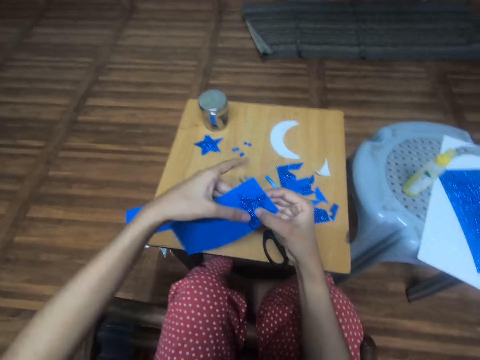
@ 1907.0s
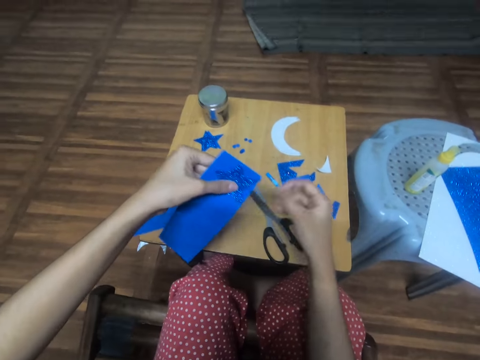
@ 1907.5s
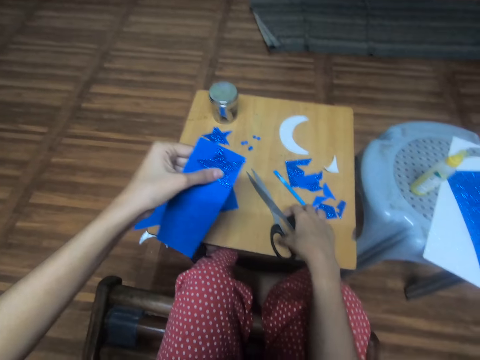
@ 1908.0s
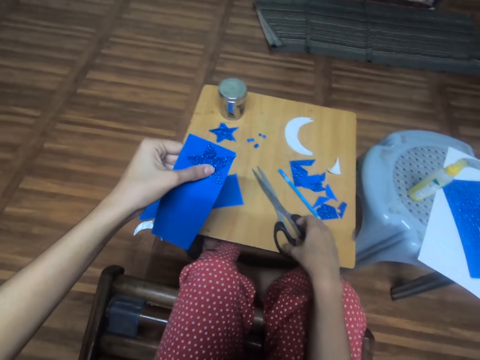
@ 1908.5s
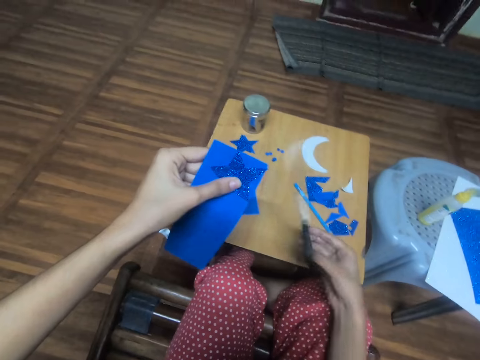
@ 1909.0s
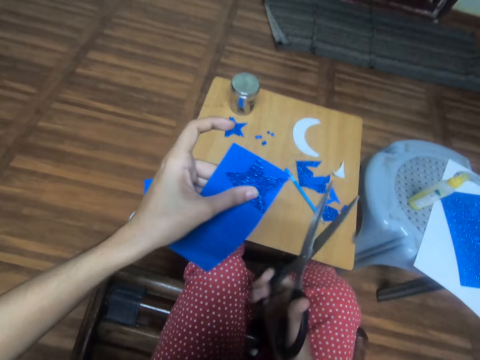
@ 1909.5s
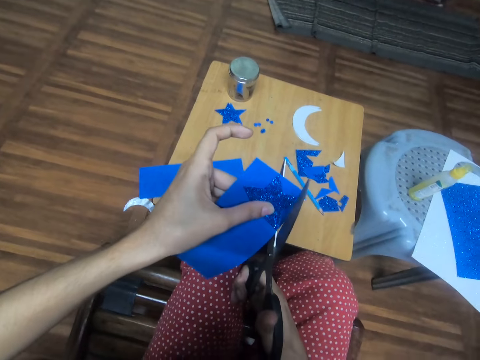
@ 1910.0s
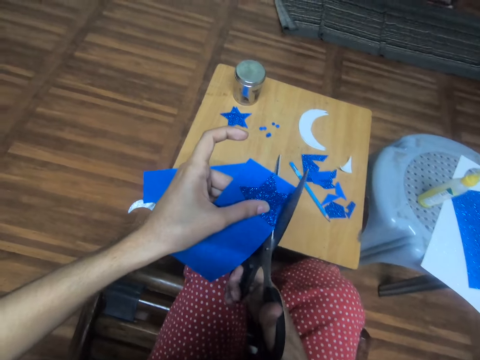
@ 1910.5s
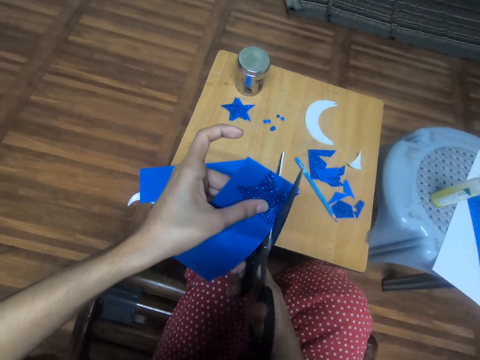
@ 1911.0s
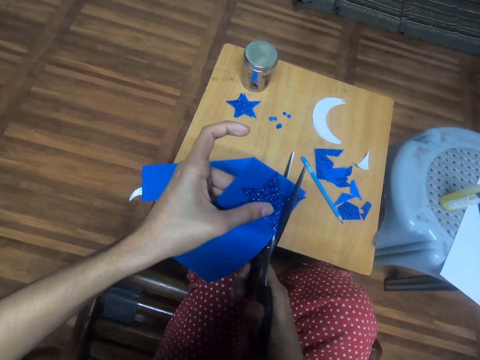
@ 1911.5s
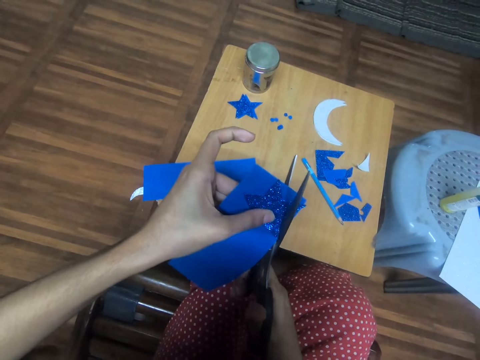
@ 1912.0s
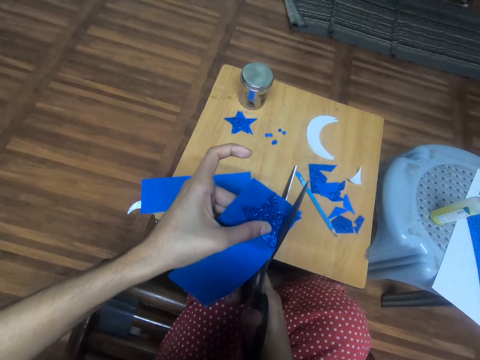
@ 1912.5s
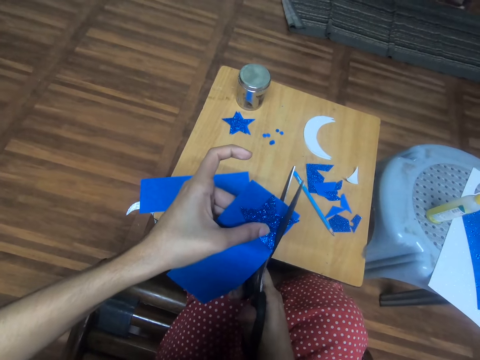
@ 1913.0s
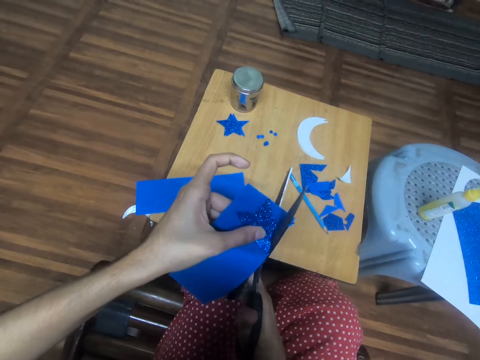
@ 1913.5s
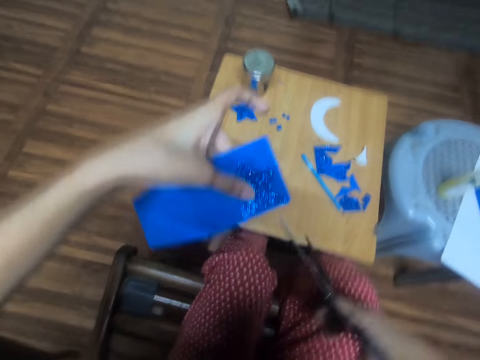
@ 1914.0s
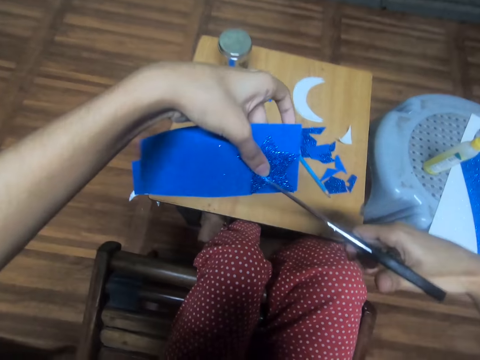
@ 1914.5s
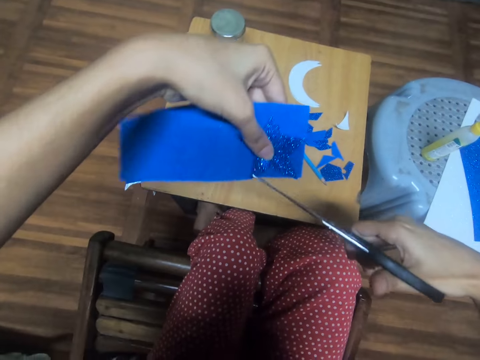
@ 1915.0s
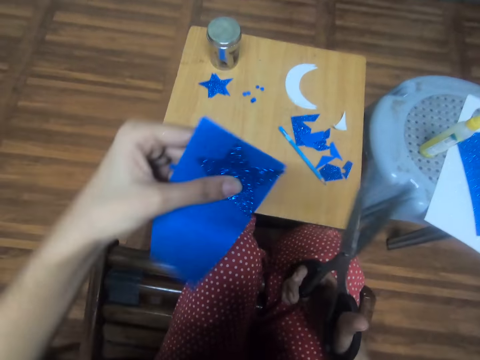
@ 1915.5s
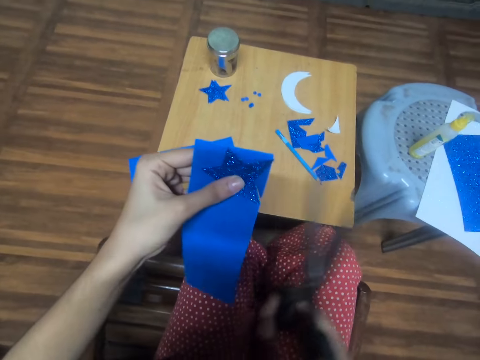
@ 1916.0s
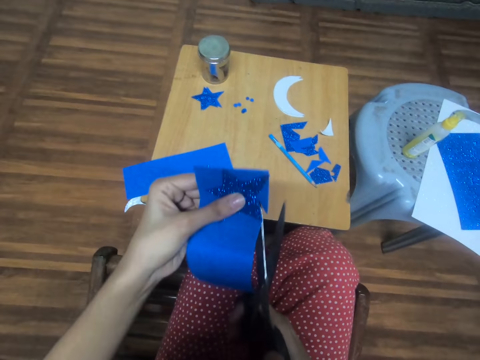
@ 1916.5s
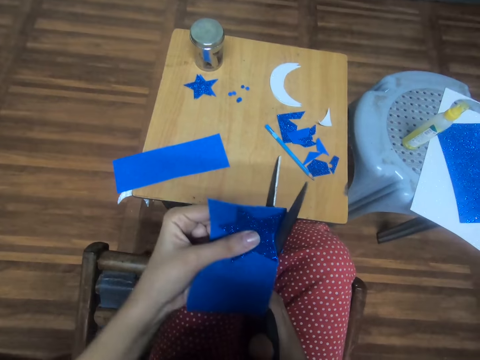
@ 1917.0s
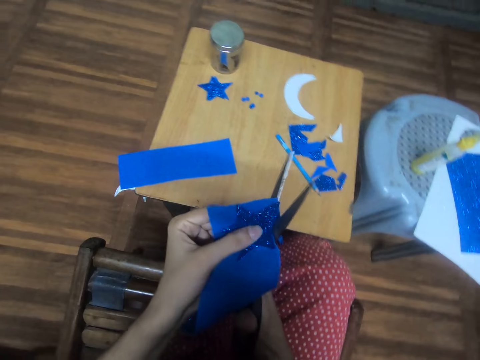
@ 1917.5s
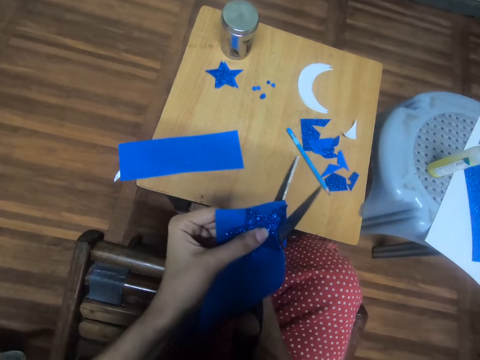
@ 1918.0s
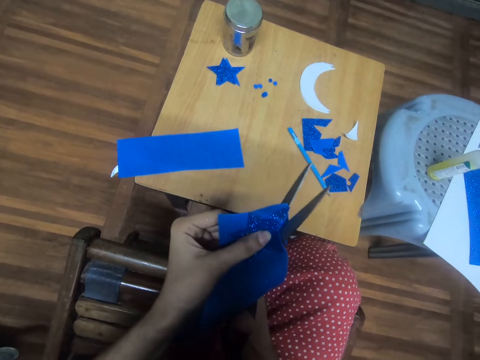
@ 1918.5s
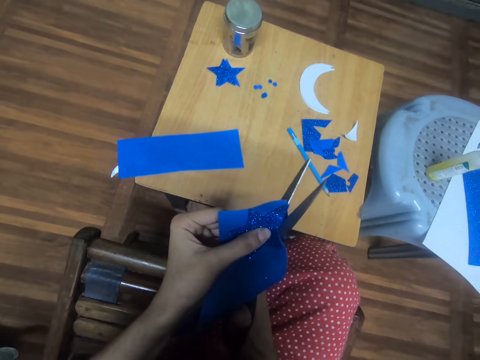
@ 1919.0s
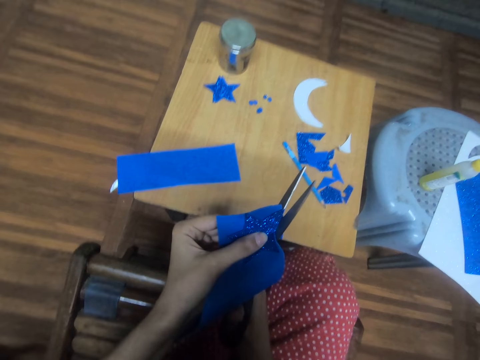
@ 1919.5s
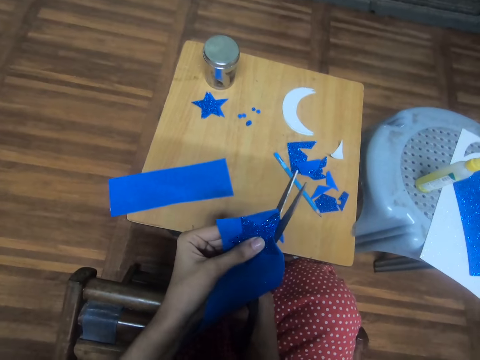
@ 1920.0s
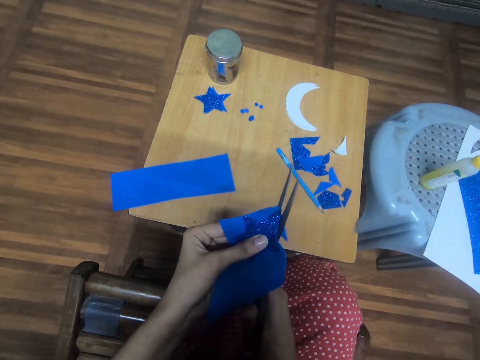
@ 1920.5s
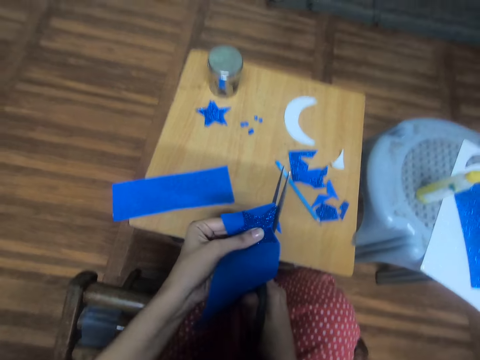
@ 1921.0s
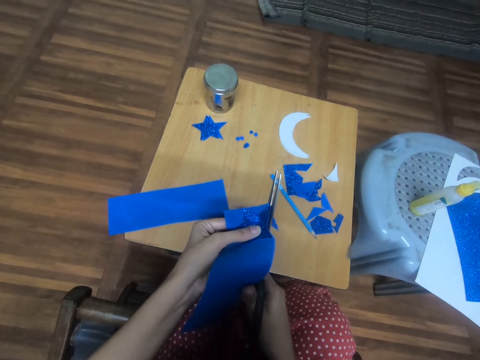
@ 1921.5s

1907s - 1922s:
The camera wearer withdraws the left hand from the decor papers. They pass the decor paper to the left hand. They pick up the pair of scissors with the right hand. They cut out a third star-shaped blue glitter foam sheet from the fourth piece of blue glitter foam sheet with the scissors. They turn the decor paper. They put the scissors on the decor paper. They withdraw the scissors from the decor paper. They turn the decor paper. They cut the decor paper.

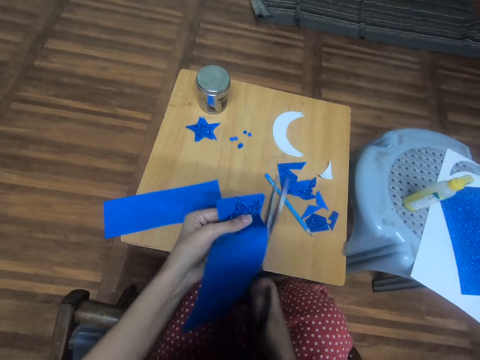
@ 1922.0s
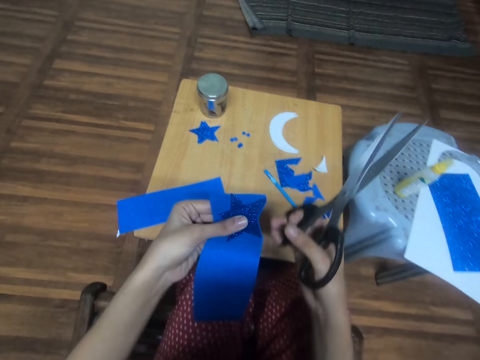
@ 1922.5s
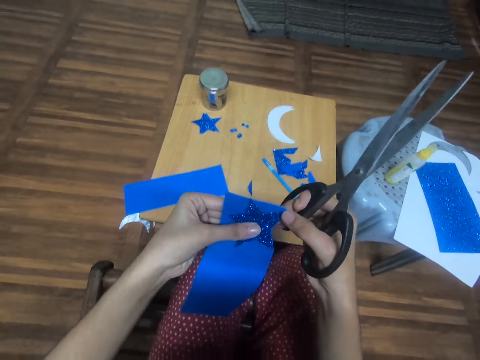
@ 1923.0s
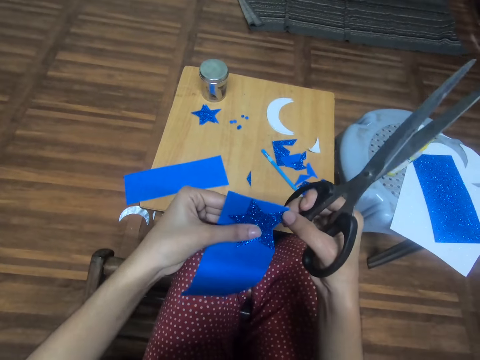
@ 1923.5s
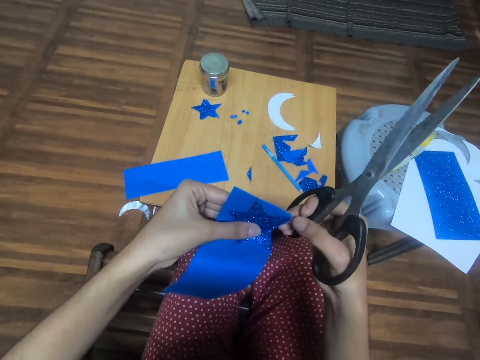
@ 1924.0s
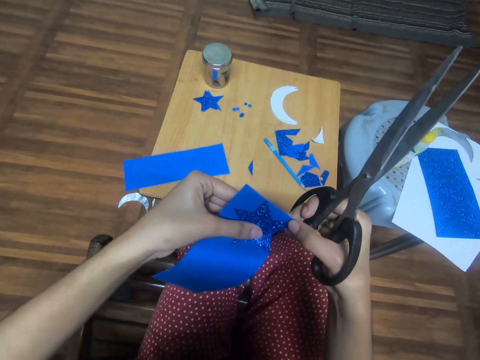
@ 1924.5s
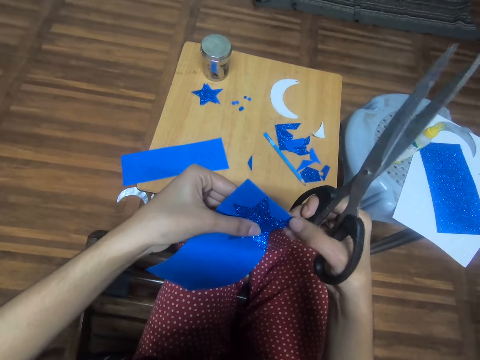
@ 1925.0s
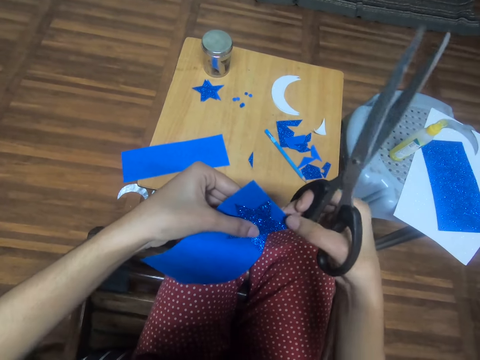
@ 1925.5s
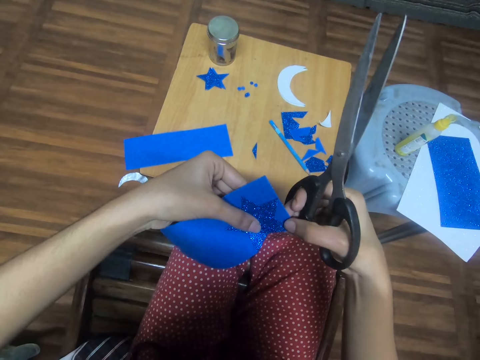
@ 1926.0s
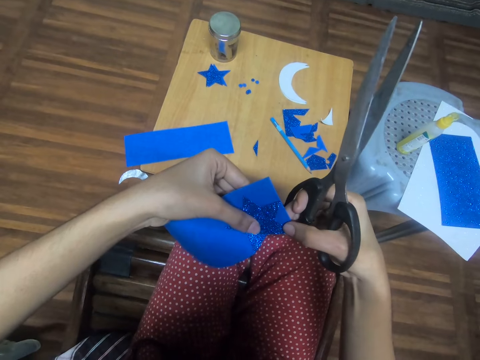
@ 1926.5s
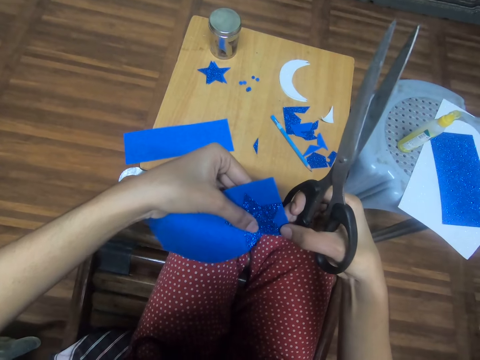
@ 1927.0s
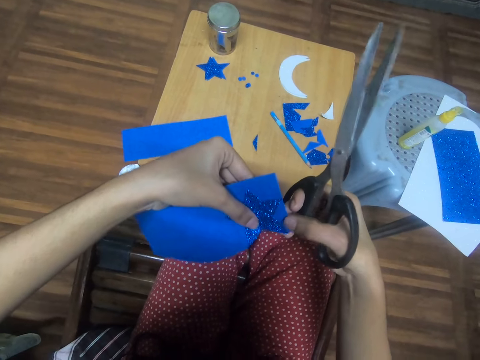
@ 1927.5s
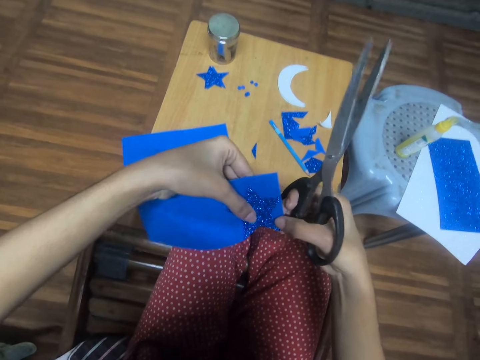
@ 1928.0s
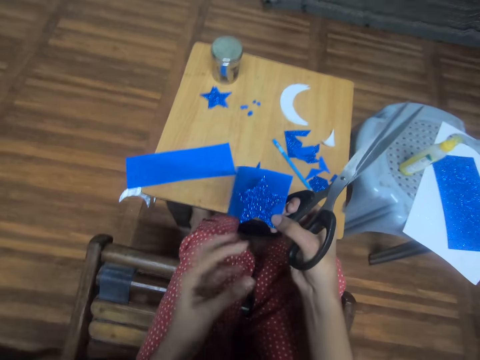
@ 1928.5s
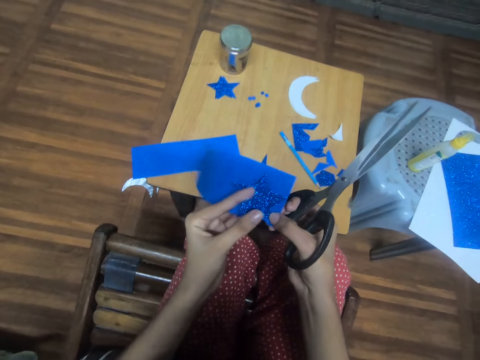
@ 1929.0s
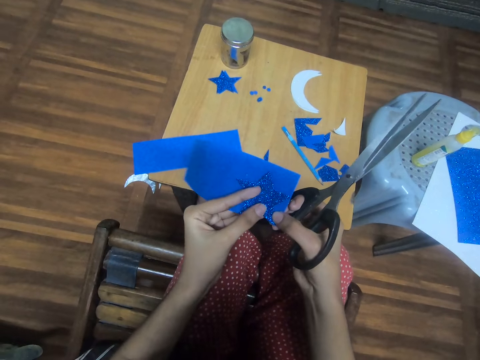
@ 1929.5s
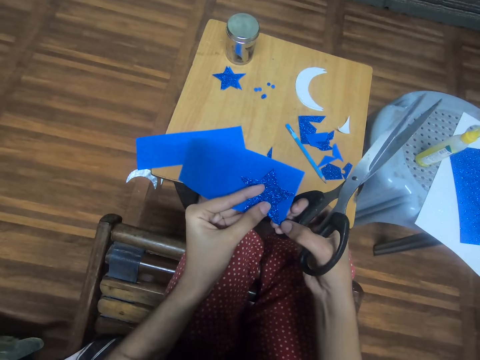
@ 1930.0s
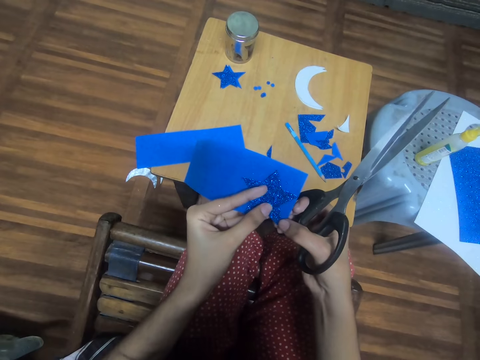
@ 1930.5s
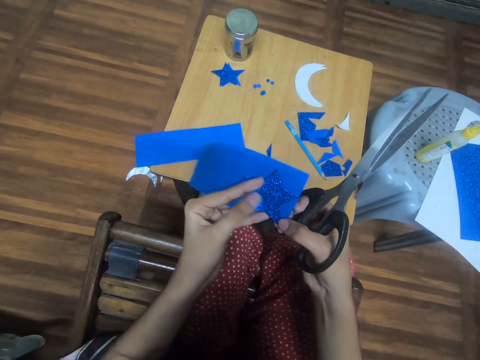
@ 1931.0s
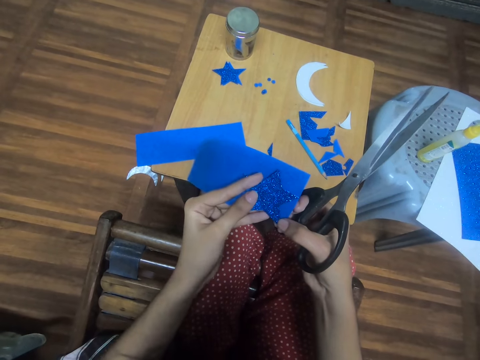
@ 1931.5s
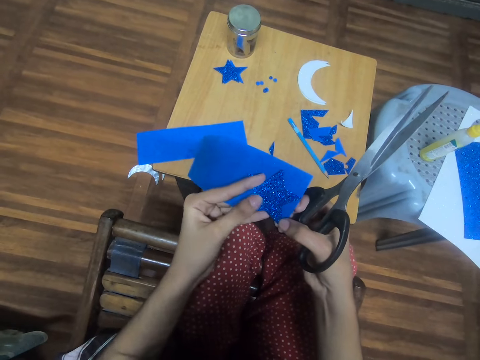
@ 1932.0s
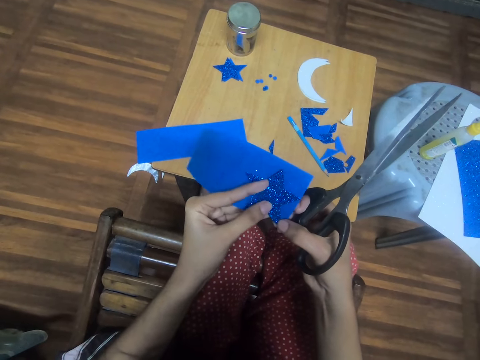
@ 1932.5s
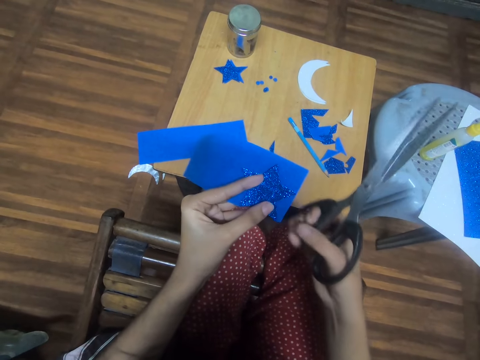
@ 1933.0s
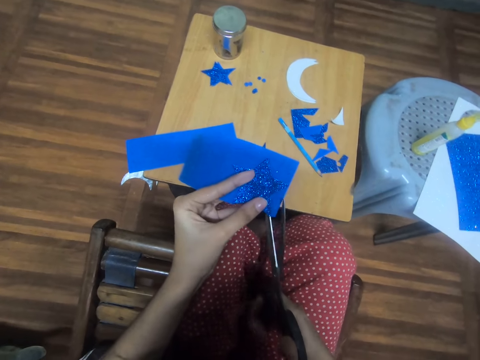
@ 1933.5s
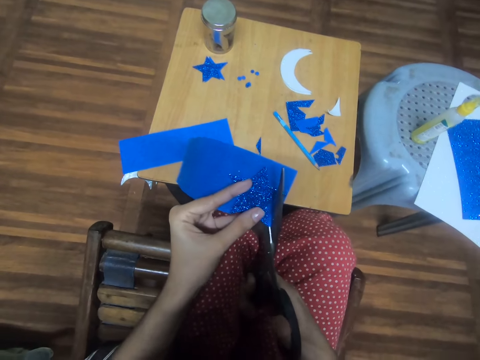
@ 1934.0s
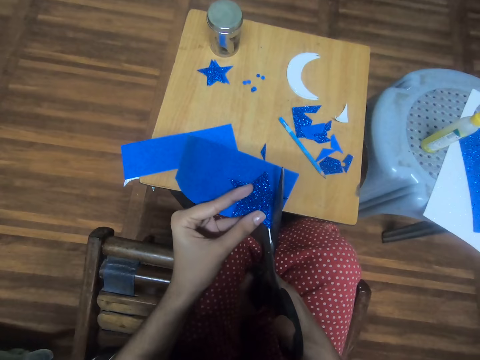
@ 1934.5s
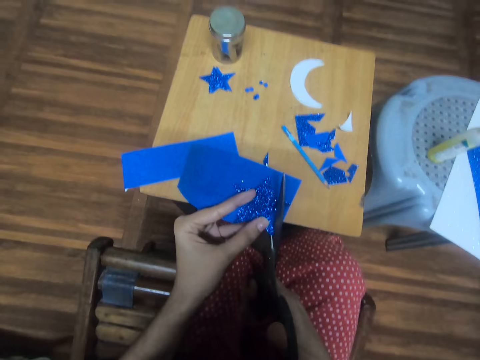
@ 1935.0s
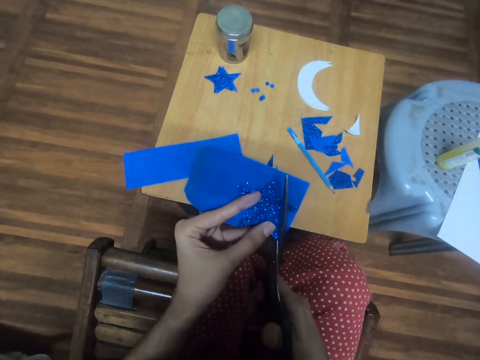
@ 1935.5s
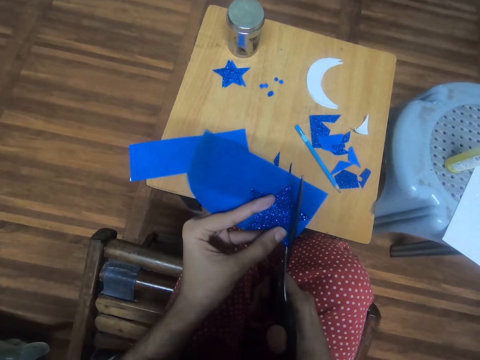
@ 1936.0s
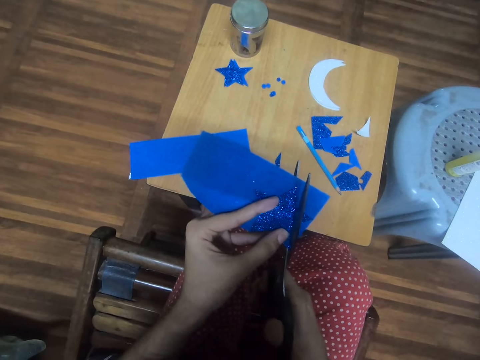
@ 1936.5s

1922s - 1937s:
The camera wearer lifts the scissors. They touch the decor paper. They turn the decor paper. They withdraw the left hand from the decor paper. They hold the decor paper with the left hand. They cut the decor paper.
